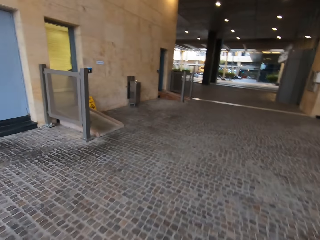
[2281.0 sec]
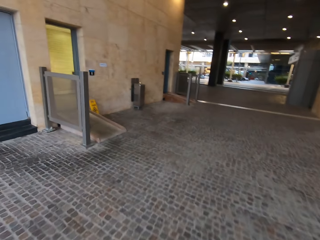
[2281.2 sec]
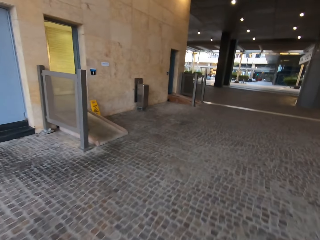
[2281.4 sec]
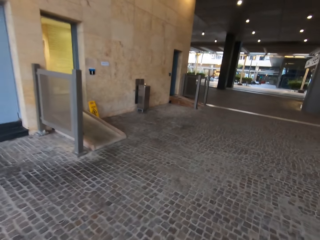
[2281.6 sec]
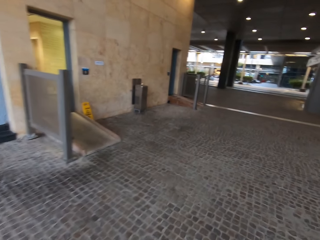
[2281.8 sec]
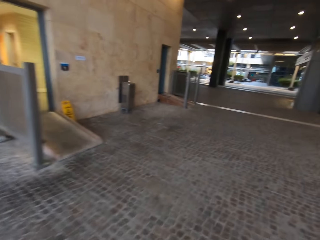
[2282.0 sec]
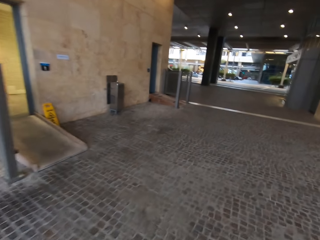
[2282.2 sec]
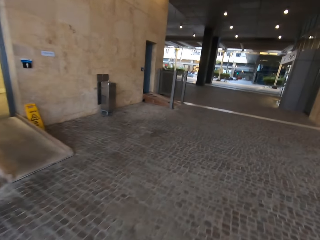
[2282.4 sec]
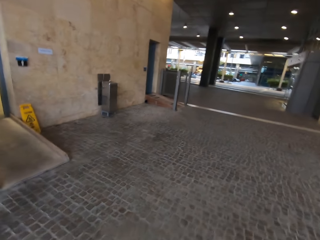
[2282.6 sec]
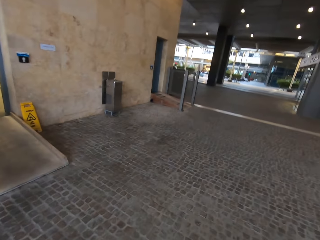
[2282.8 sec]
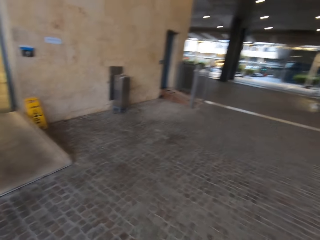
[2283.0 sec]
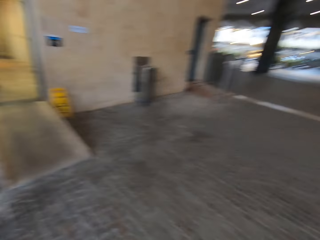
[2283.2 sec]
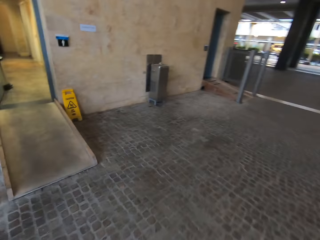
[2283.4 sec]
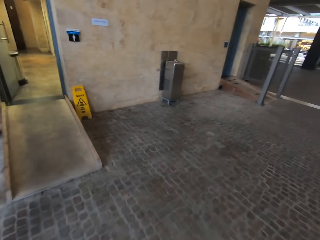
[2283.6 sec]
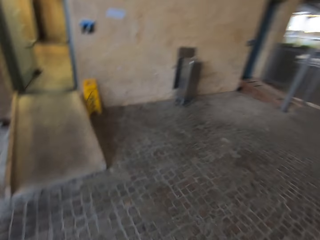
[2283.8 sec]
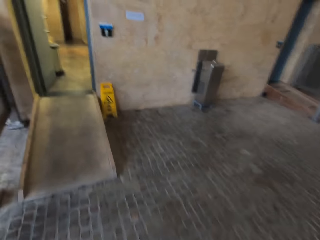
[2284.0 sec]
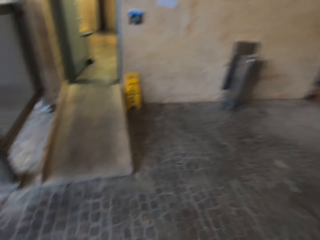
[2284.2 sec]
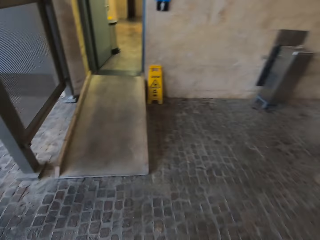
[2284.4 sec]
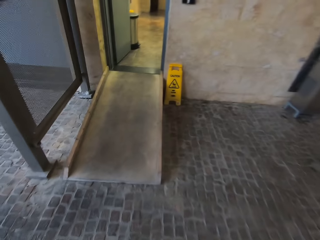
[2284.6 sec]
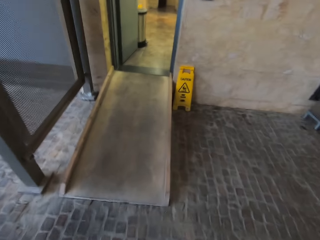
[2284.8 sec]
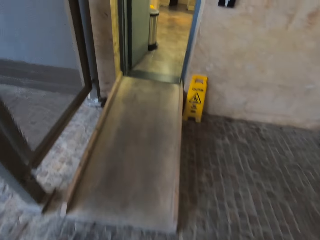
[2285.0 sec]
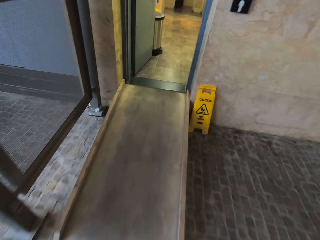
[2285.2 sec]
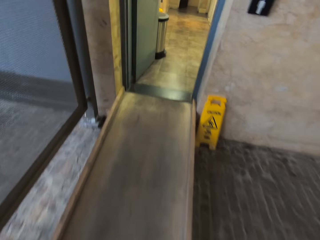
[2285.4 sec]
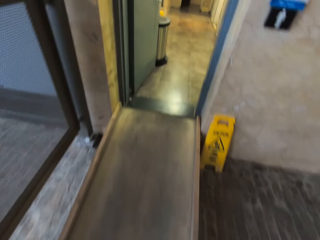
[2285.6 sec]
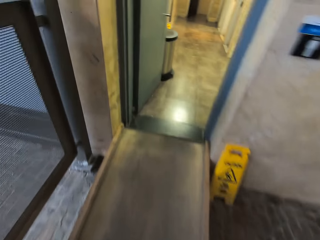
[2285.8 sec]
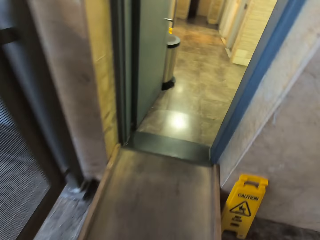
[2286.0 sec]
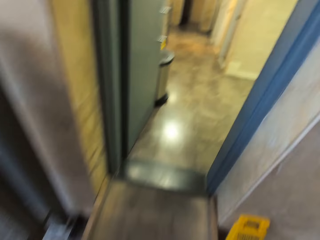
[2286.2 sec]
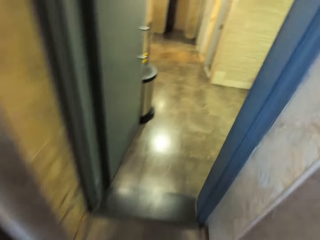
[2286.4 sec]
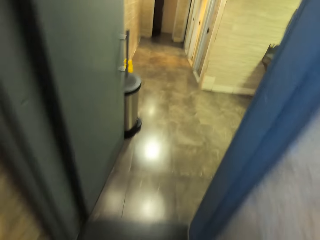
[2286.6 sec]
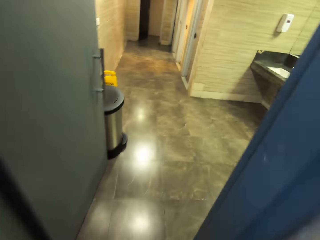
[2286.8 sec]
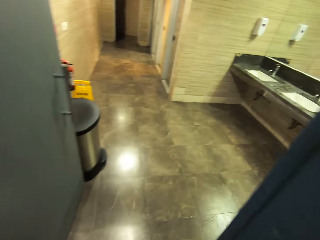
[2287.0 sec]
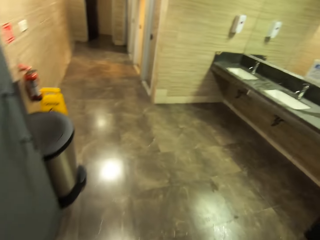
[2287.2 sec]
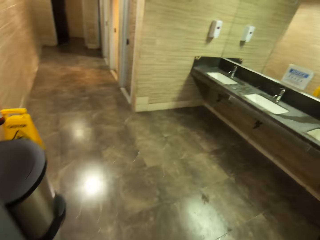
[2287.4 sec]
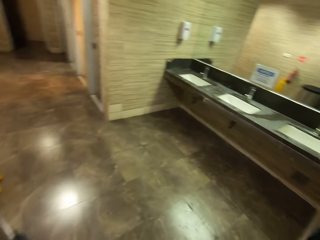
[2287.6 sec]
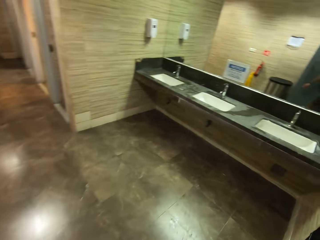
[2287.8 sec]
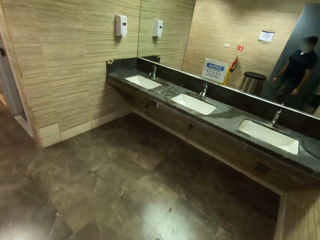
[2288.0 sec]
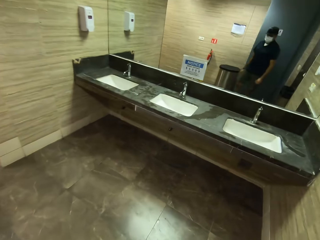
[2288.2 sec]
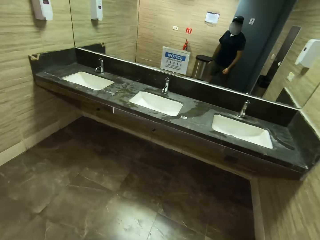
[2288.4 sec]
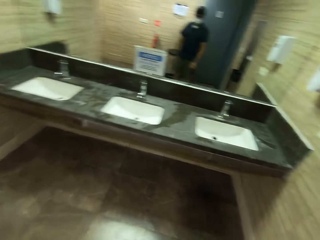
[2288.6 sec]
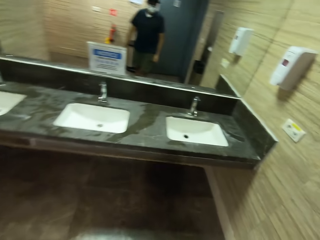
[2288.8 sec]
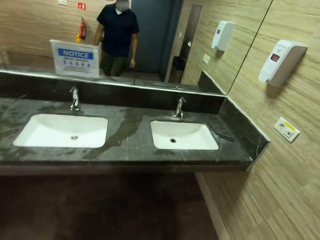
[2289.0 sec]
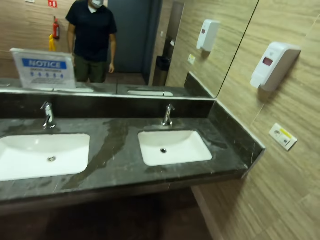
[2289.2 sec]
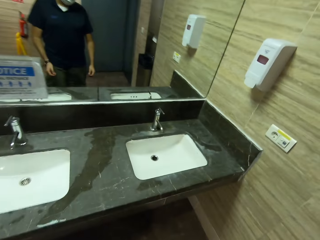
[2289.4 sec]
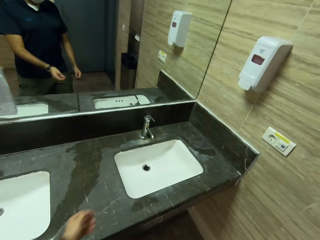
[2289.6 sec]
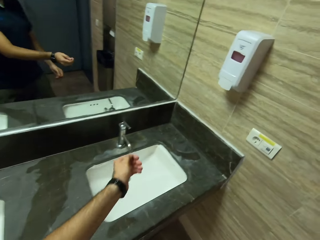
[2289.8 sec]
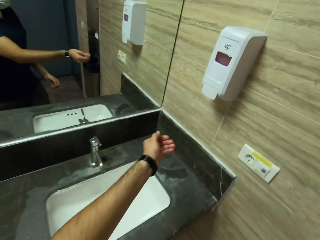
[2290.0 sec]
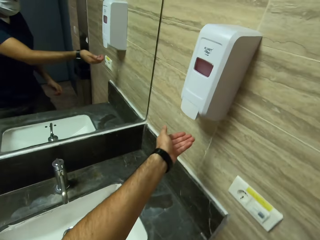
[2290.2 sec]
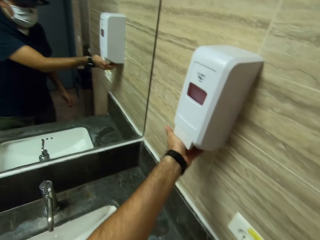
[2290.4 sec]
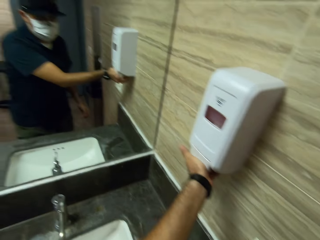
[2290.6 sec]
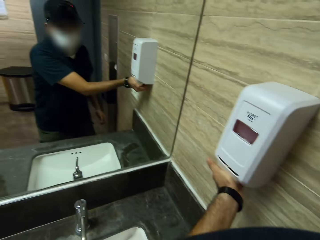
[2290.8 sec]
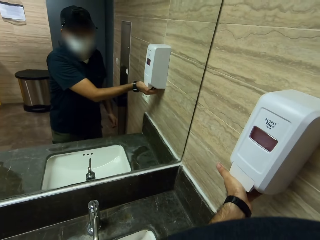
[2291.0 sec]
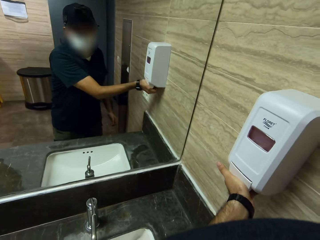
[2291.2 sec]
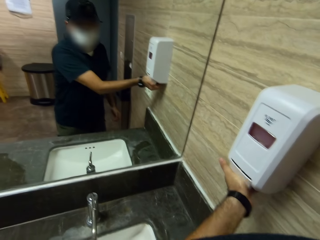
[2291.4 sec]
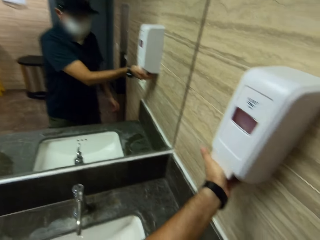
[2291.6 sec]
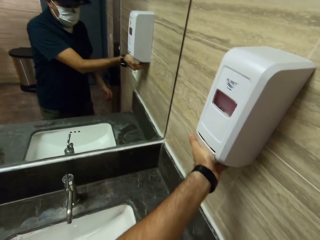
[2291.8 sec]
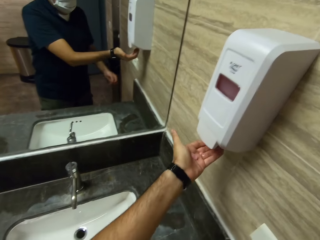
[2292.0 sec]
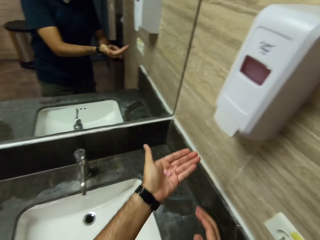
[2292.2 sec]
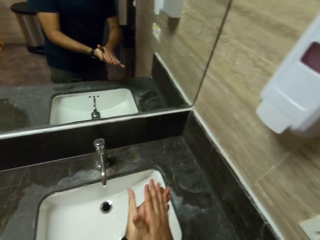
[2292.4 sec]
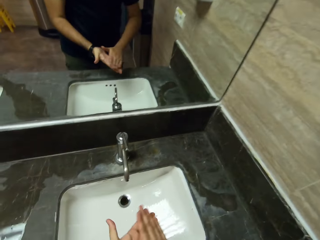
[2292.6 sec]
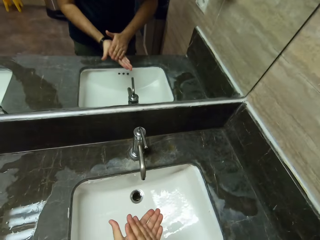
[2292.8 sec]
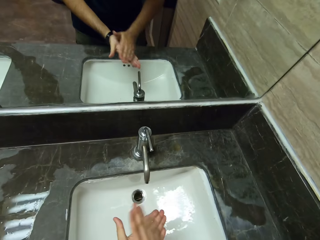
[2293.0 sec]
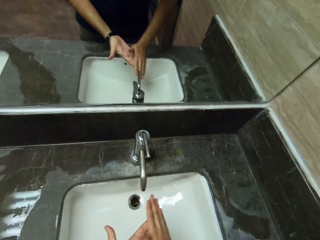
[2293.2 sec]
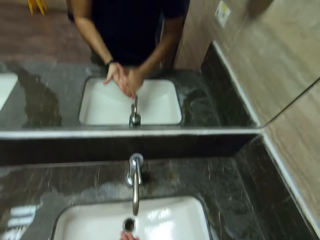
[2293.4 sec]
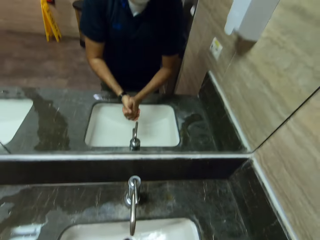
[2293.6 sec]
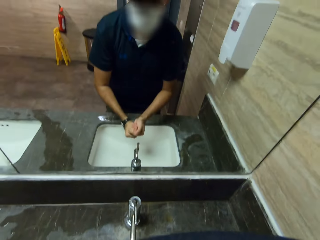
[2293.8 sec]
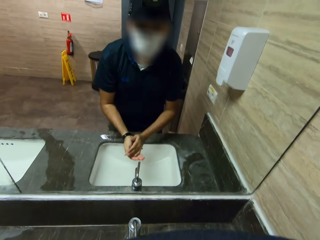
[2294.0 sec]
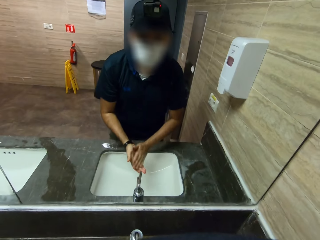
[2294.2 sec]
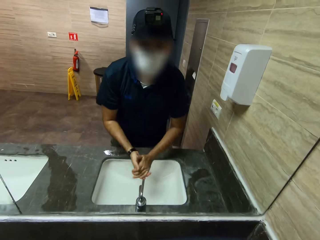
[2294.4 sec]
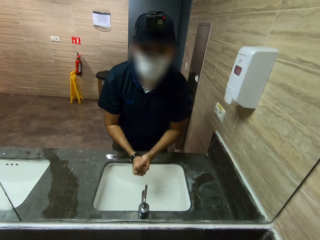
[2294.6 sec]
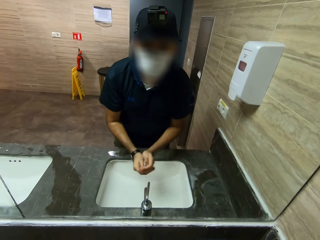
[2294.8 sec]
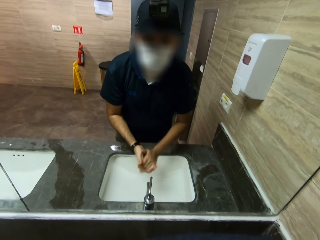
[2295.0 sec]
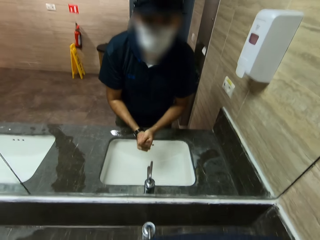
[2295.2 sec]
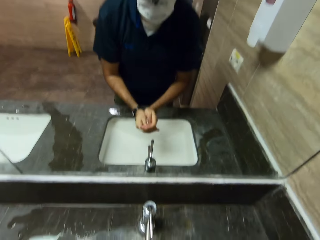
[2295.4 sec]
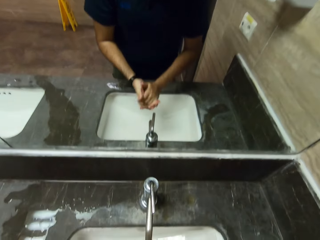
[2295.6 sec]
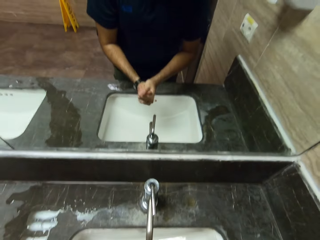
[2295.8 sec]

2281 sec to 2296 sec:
The camera wearer walks towards the washrooms. They get inside the washrooms. They walk towards the washroom sink. They put the soap on the hand. They reach out for the liquid handwash. They spread the liquid handwash on the hands.

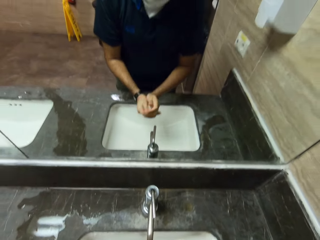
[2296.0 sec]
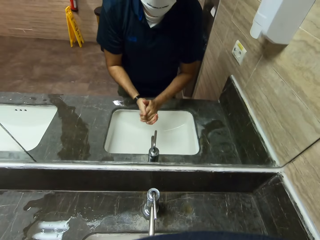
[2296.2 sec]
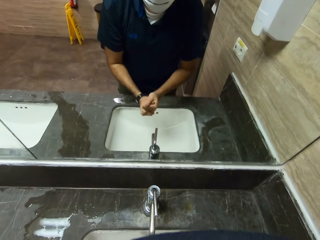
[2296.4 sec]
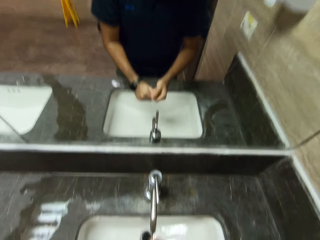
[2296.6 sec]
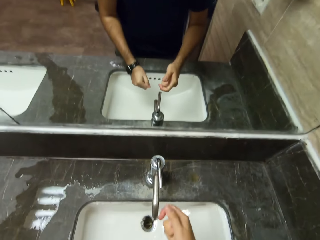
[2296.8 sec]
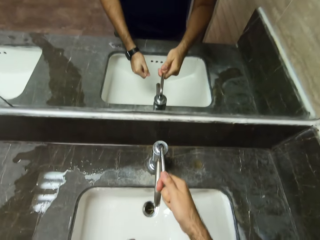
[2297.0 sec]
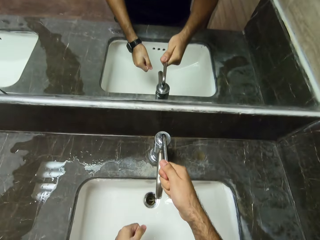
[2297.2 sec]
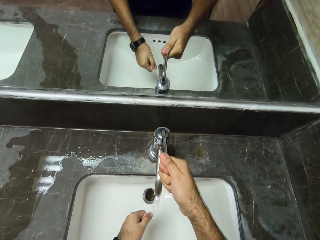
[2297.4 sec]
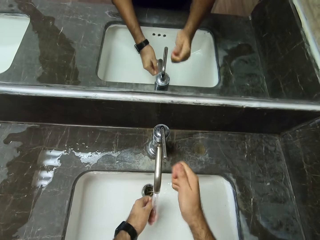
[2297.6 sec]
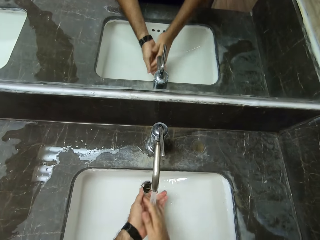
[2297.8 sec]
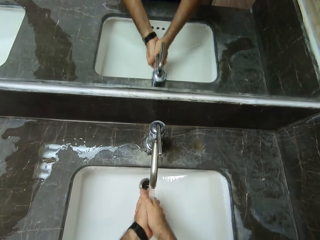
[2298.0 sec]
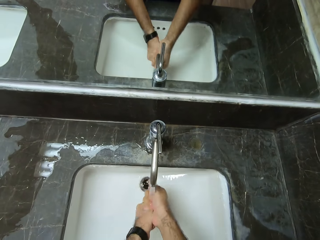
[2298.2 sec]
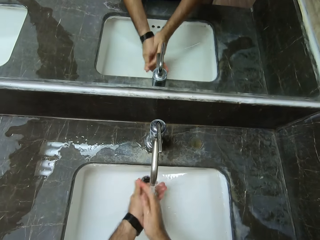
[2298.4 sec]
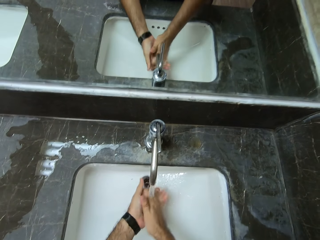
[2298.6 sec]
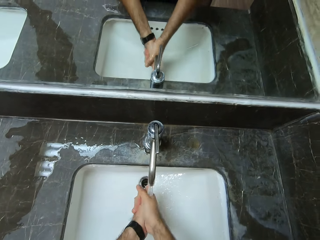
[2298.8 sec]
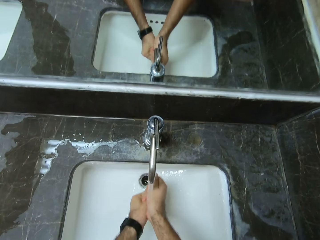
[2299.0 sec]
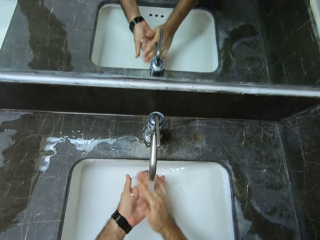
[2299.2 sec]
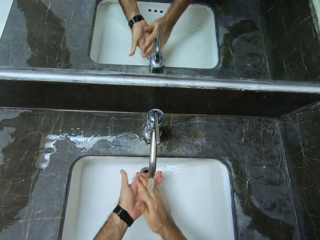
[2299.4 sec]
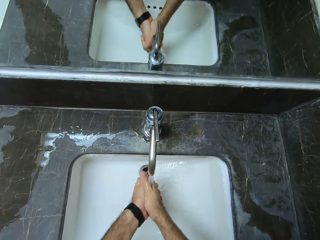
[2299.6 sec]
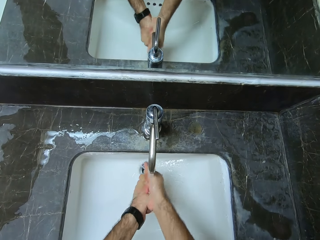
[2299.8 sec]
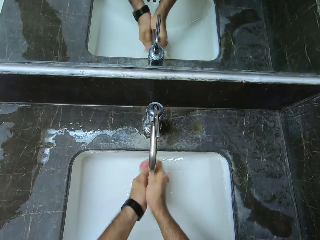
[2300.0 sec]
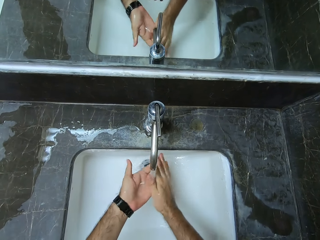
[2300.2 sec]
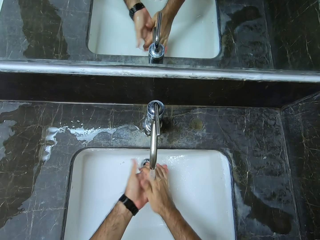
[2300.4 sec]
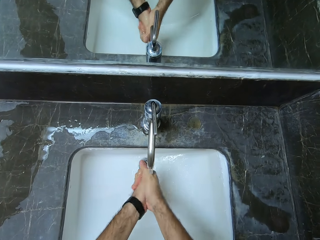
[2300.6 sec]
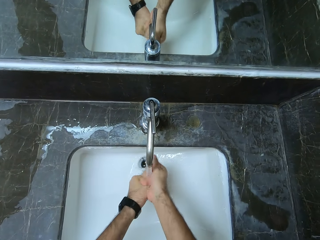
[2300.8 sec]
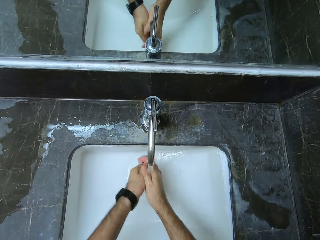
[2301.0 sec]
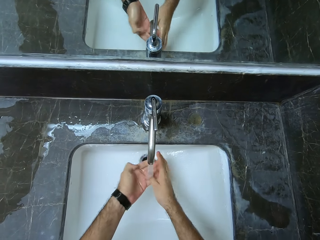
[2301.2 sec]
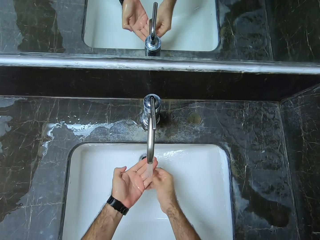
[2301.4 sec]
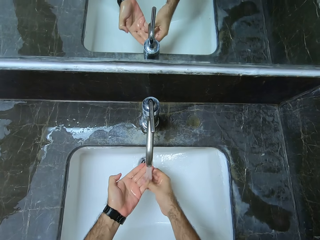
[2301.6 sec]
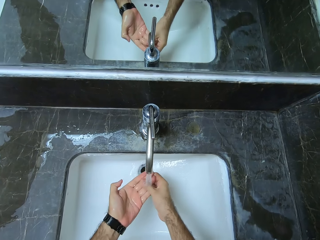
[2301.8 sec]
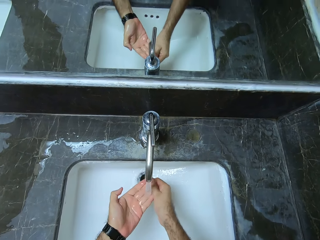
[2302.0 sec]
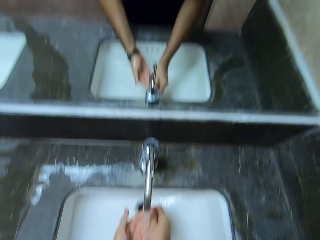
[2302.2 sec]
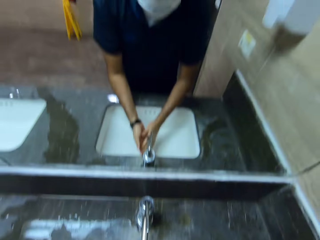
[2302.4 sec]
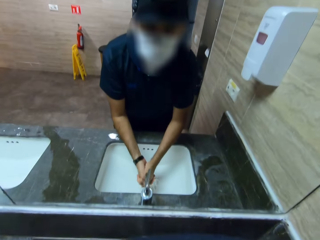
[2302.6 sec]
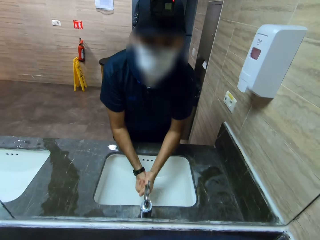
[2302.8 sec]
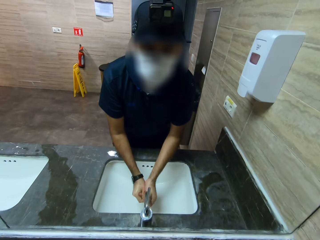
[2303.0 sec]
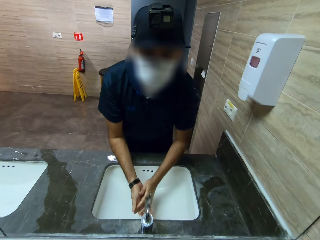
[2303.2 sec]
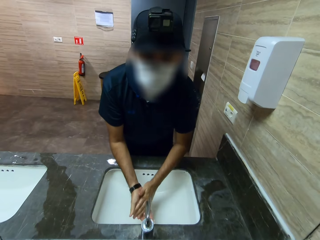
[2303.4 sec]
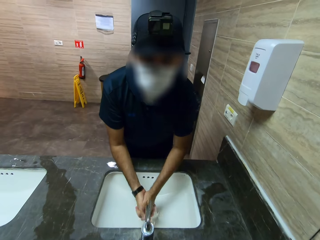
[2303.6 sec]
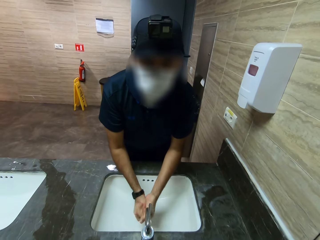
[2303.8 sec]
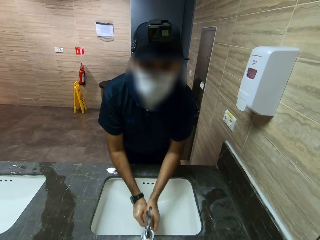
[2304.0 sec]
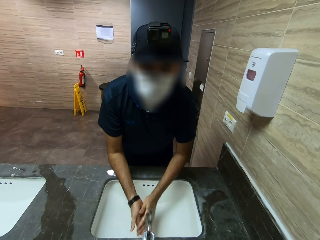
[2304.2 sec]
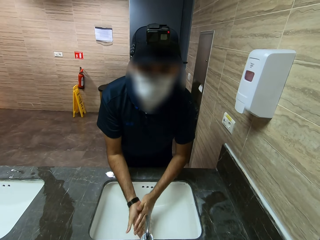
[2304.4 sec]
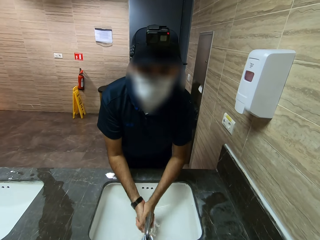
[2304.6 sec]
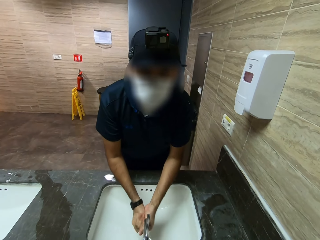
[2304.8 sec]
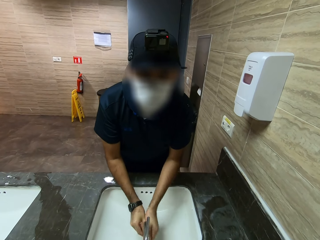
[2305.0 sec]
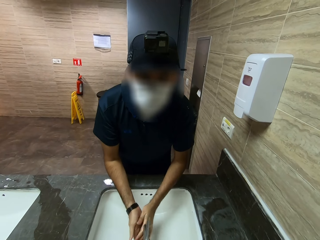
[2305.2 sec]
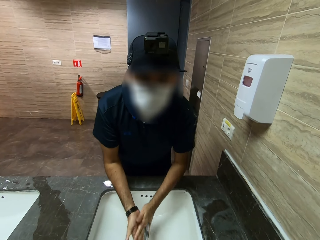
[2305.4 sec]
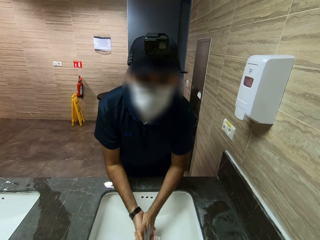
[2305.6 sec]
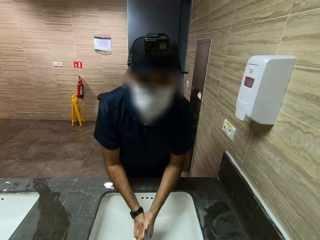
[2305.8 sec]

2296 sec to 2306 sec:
The camera wearer turns on the tap. They wash the hands. They look at themself in the mirror.
